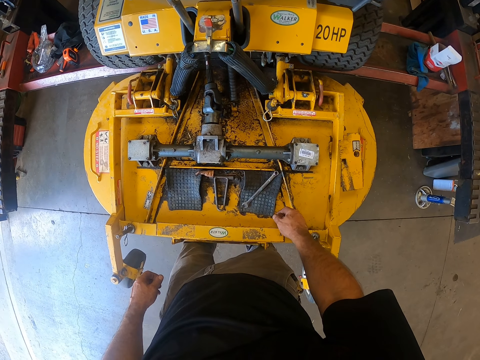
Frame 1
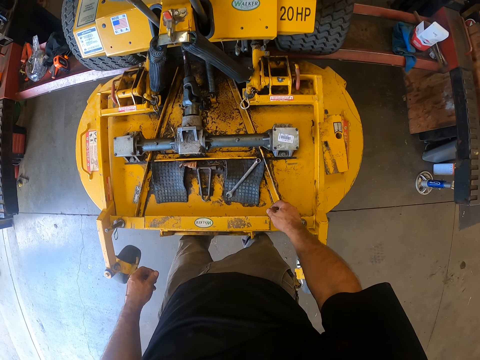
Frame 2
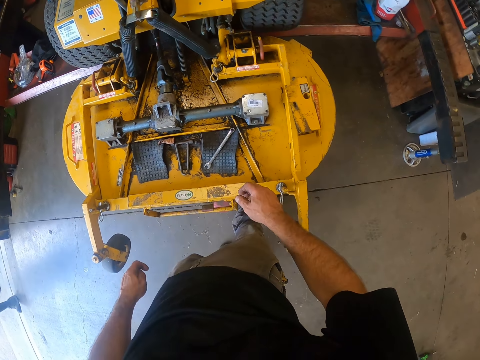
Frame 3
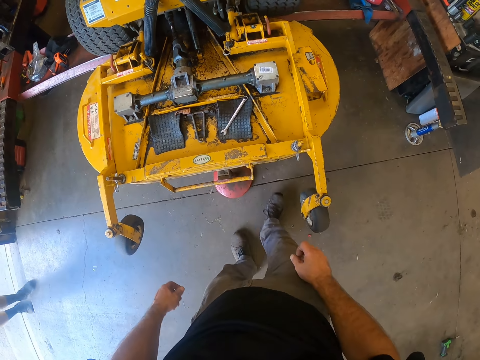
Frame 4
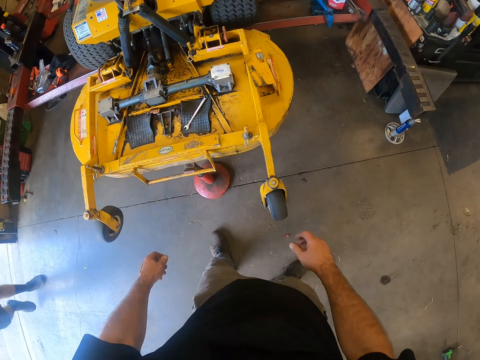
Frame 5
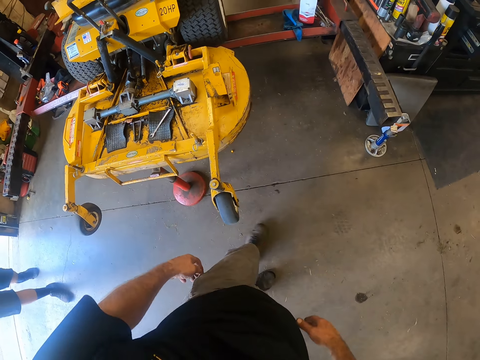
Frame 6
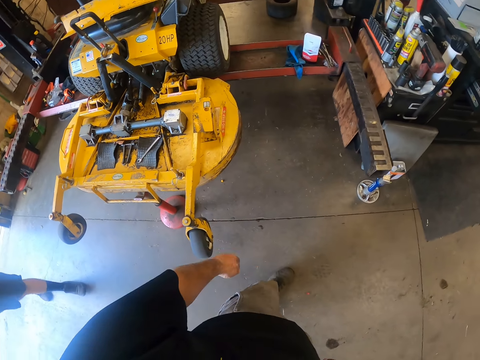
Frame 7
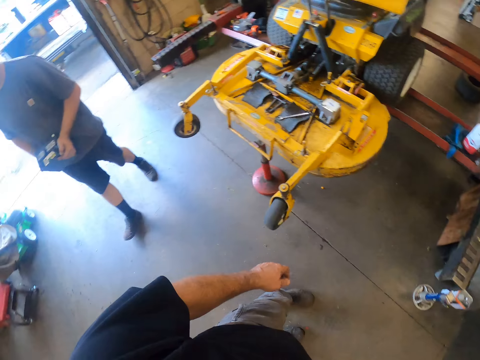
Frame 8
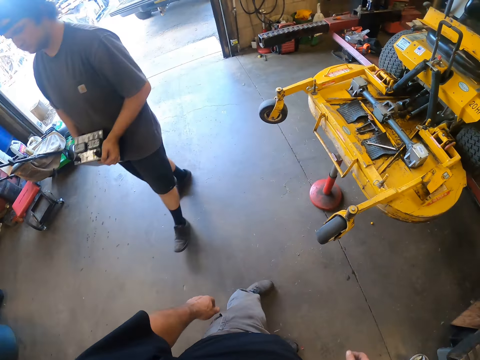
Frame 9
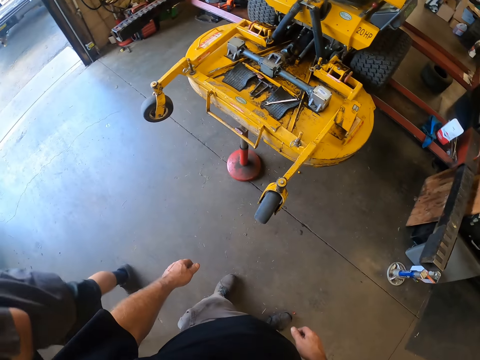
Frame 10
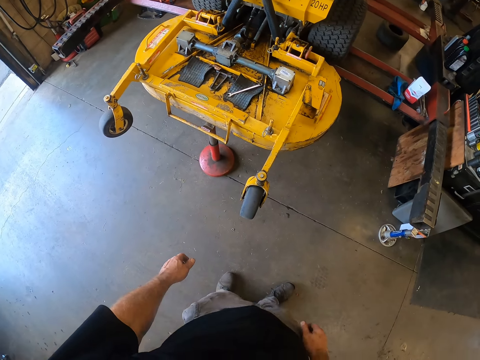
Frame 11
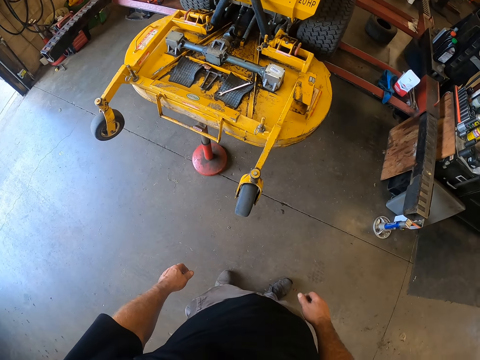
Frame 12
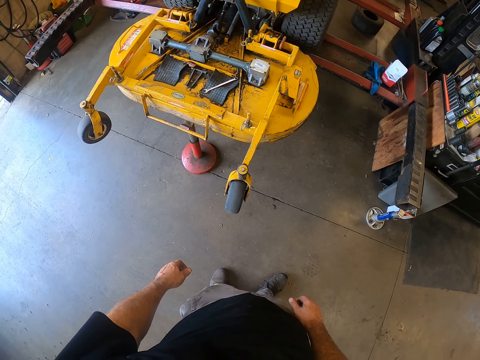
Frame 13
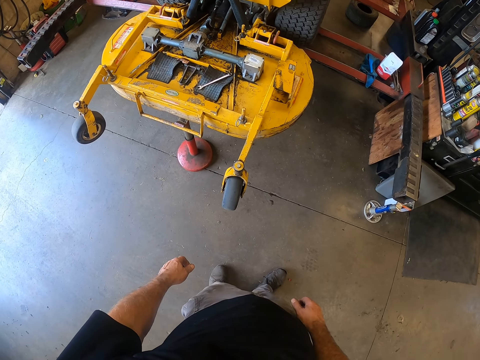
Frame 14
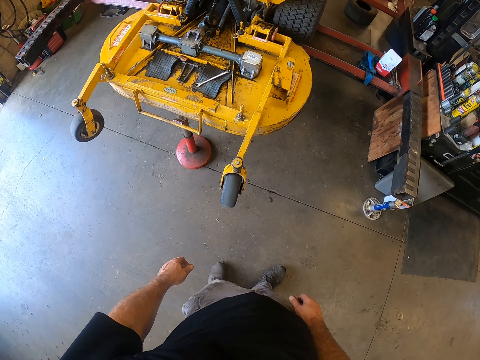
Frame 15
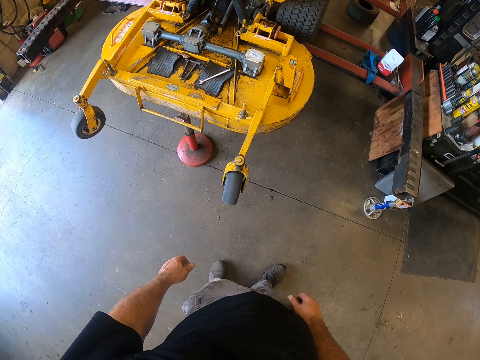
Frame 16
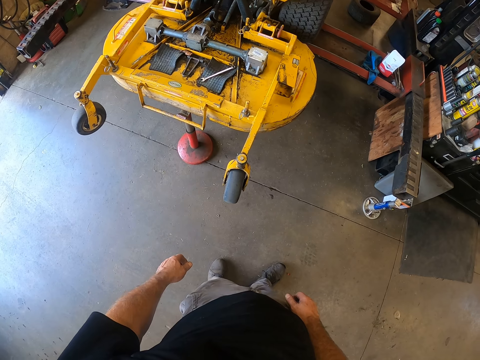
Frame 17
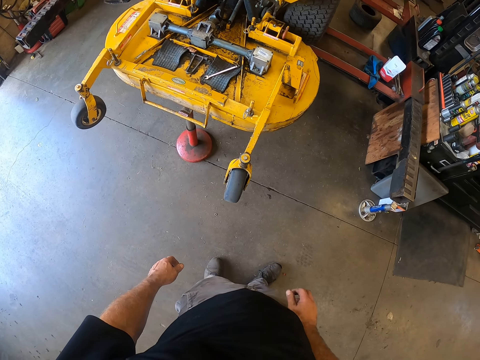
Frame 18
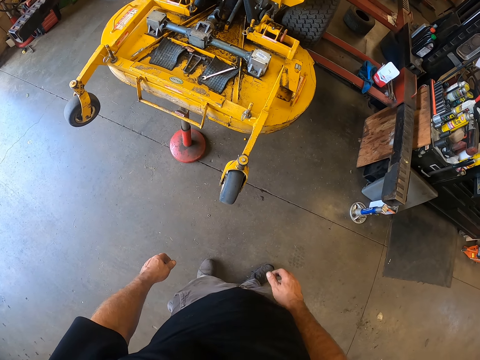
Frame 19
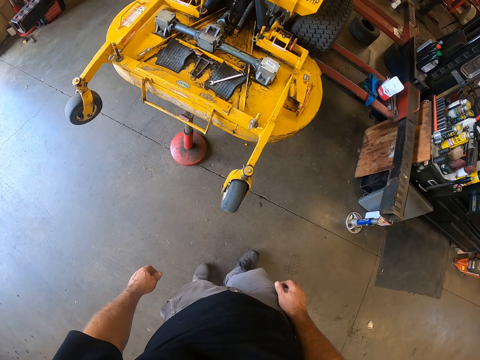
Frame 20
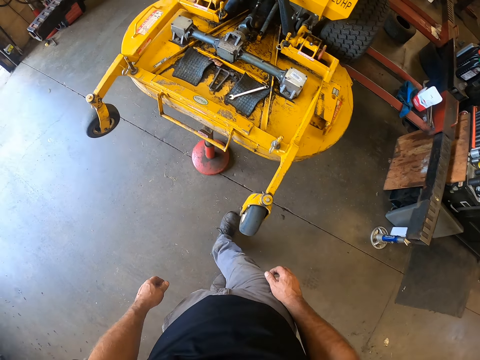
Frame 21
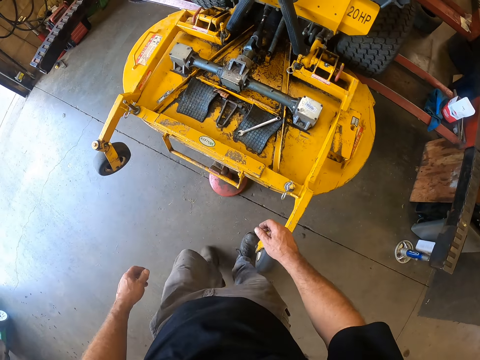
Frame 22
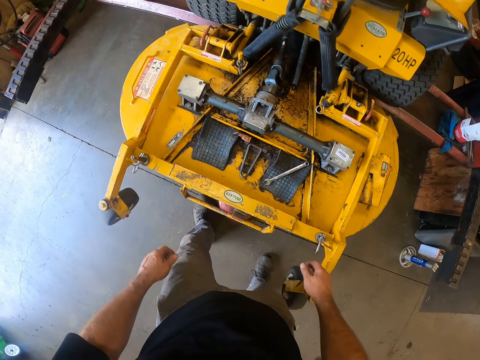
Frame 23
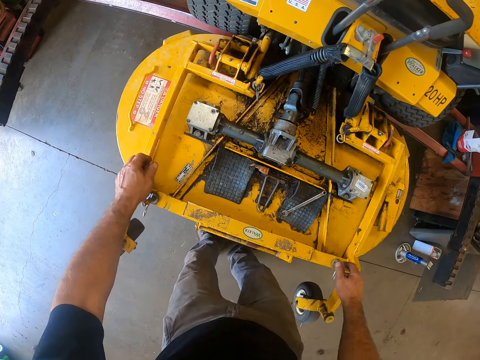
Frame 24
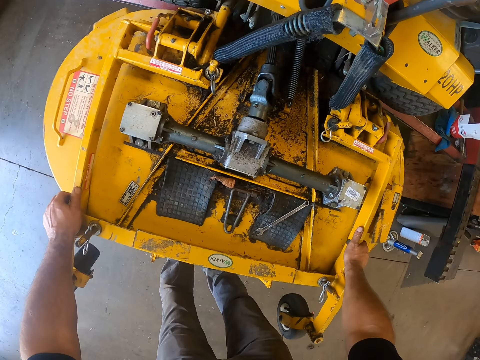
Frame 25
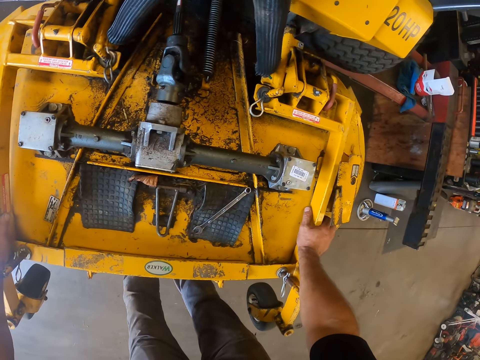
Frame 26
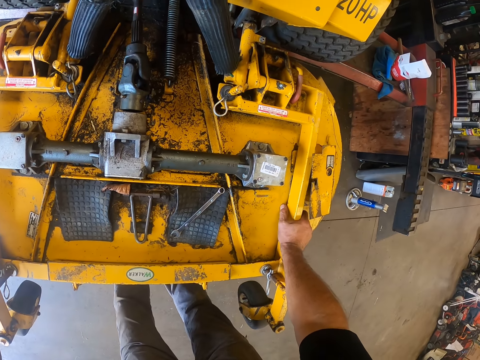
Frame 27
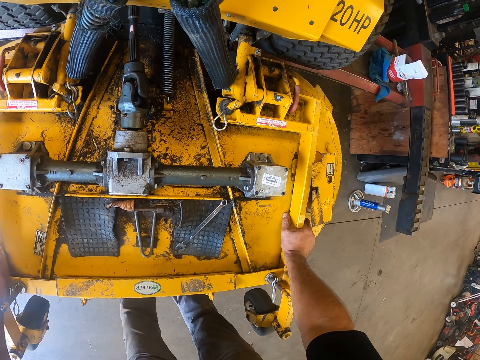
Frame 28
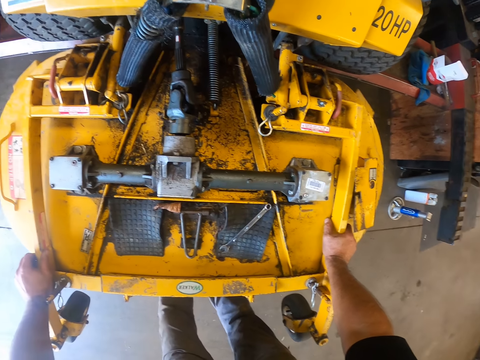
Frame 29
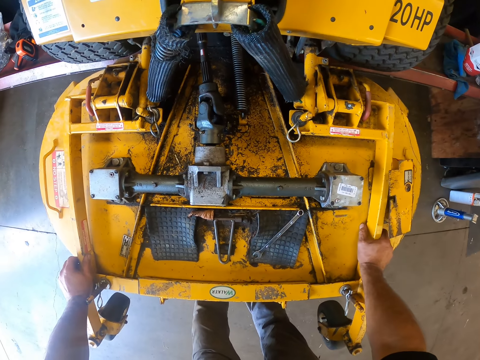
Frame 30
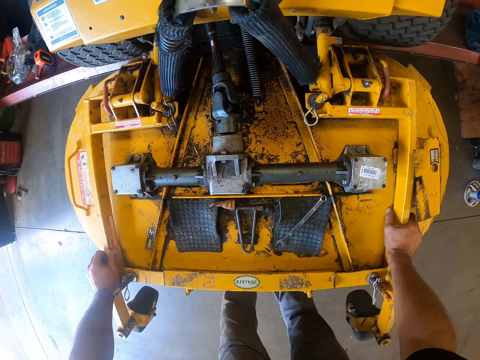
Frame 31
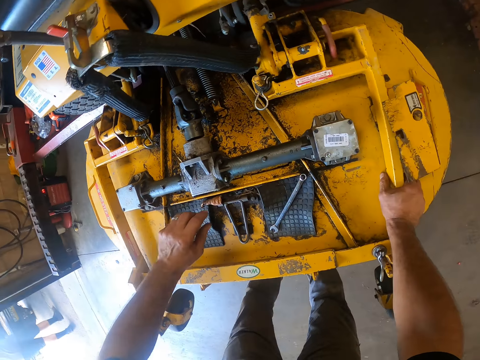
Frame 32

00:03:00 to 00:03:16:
The camera wearer walks at the garage. A man walks into the workshop. The camera wearer looks at the truck, and walks towards the truck. They place both hands on the lawnmower deck. They touch the truck. They look at the truck.

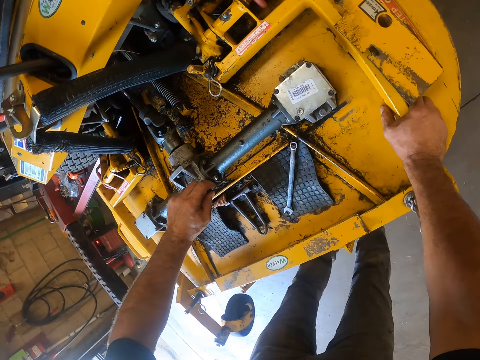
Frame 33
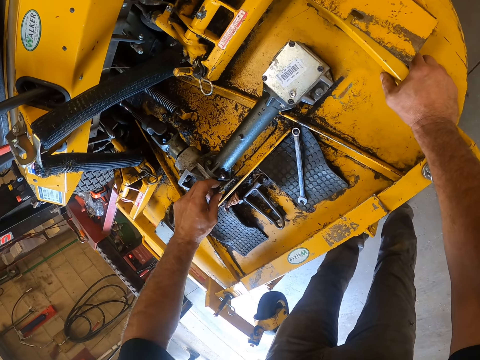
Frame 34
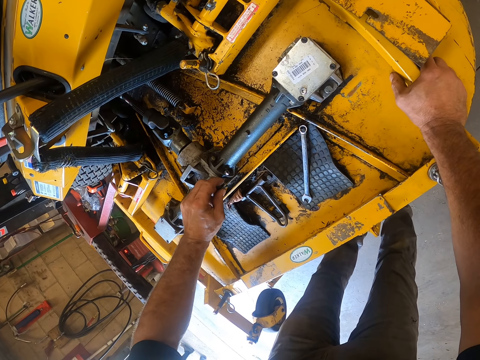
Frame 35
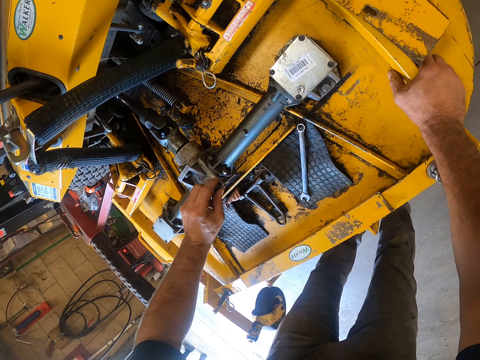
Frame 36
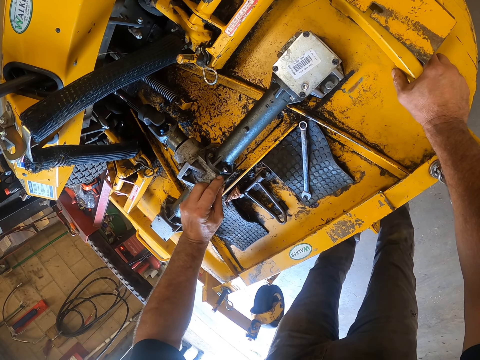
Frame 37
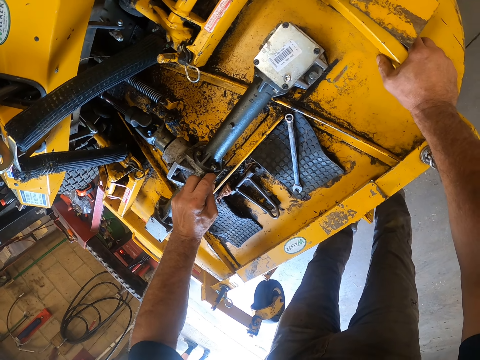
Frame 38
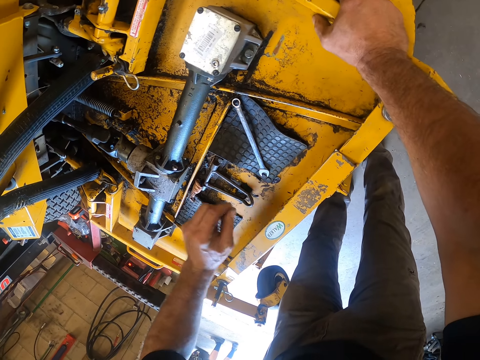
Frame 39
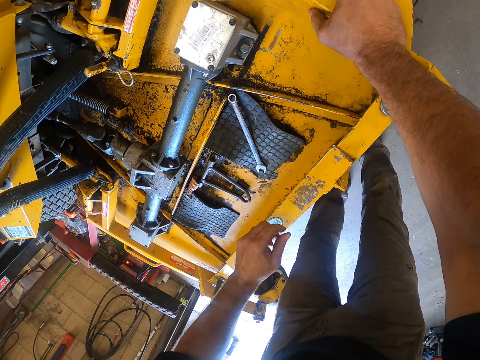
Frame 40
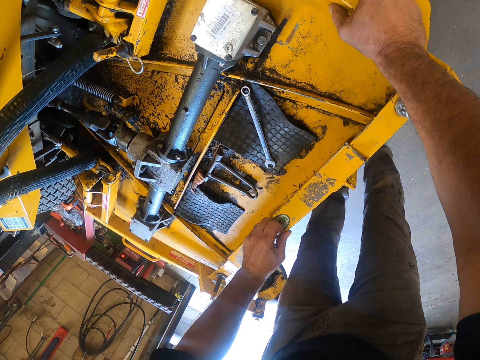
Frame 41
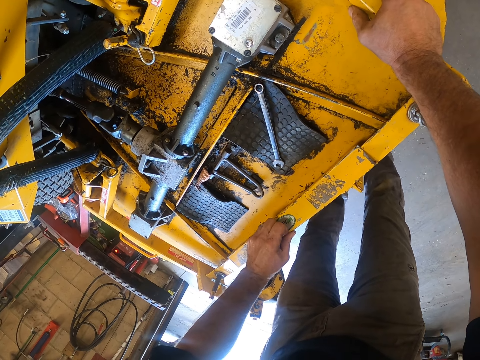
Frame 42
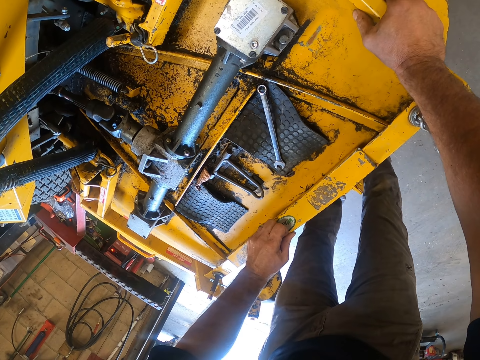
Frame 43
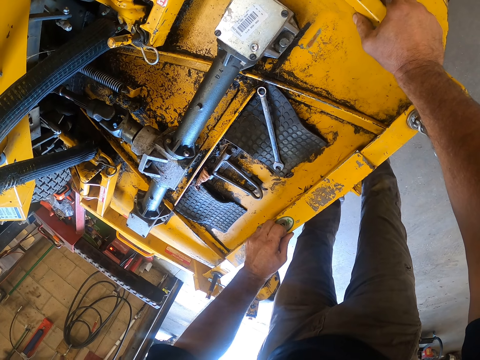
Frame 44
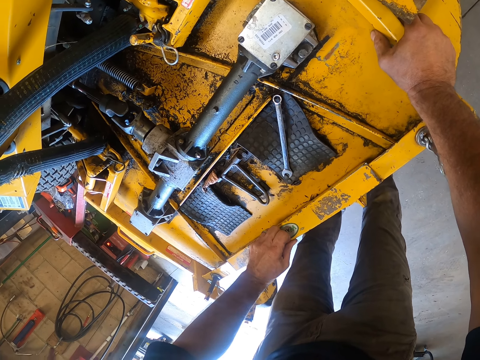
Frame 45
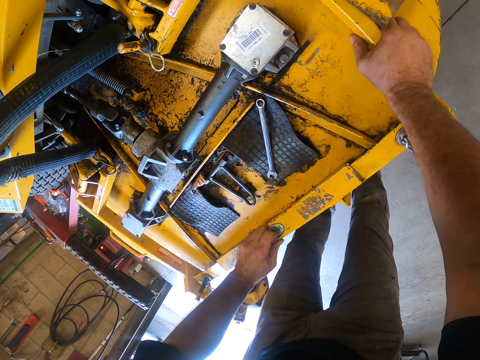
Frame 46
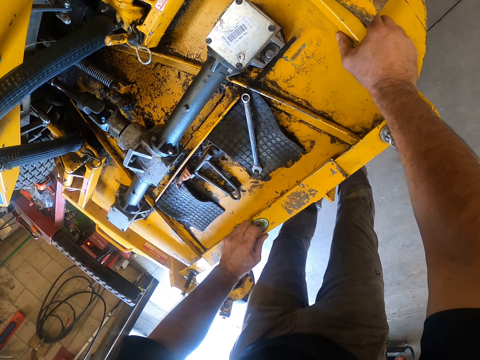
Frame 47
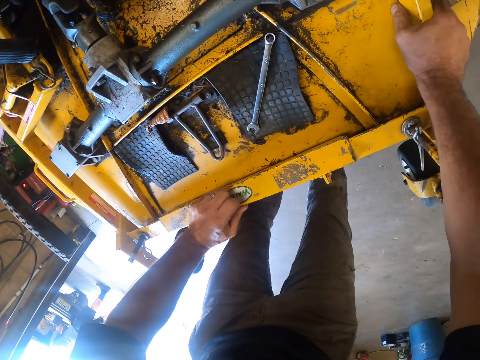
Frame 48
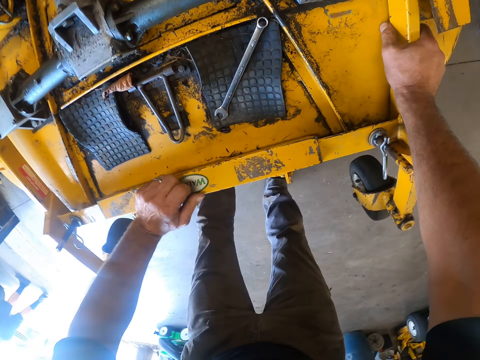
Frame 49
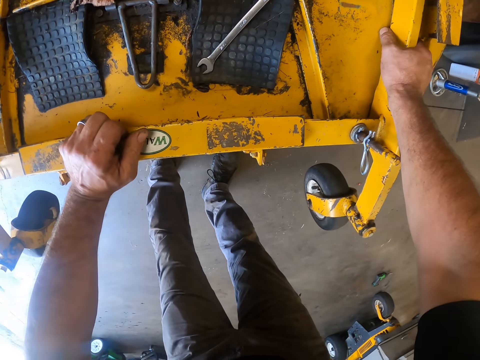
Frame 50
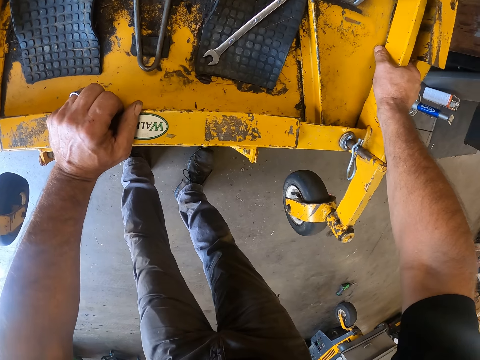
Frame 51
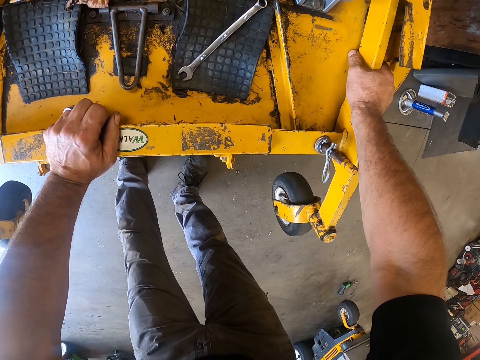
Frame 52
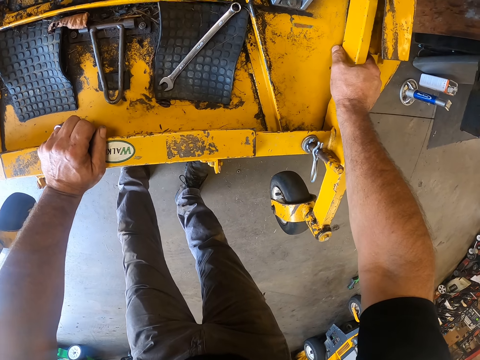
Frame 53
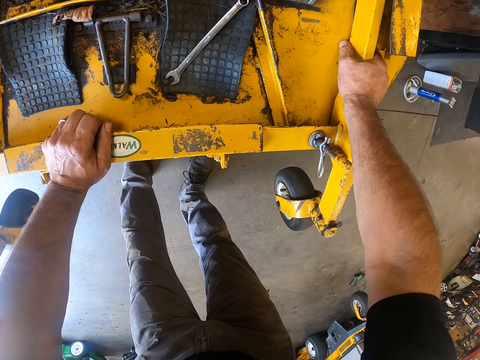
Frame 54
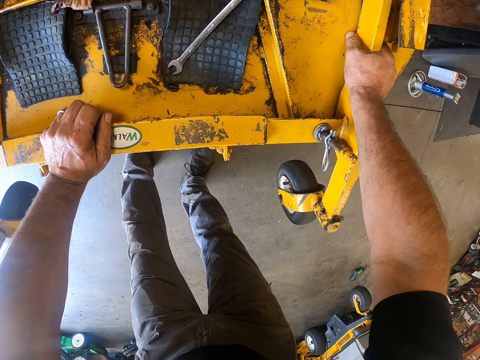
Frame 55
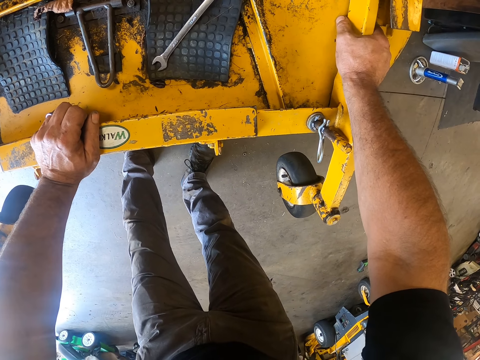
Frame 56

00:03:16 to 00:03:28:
The camera wearer touches a part of the lawnmower deck with his left hand. He places his left hand on the lawnmower deck. He looks at the truck.
